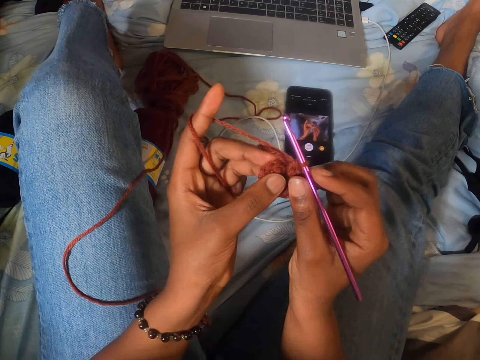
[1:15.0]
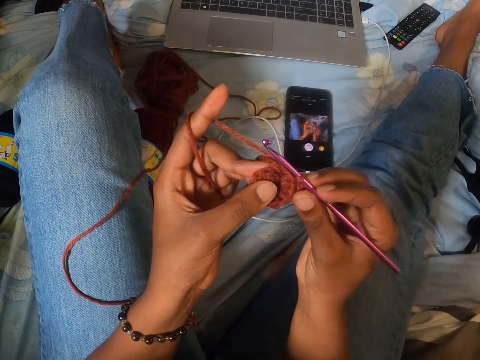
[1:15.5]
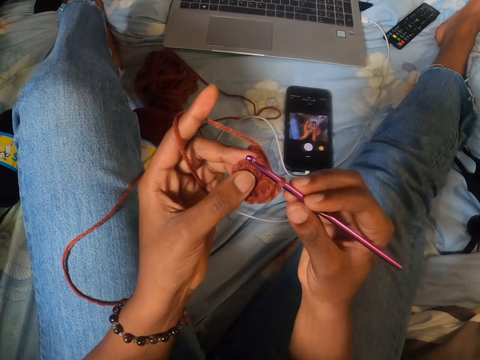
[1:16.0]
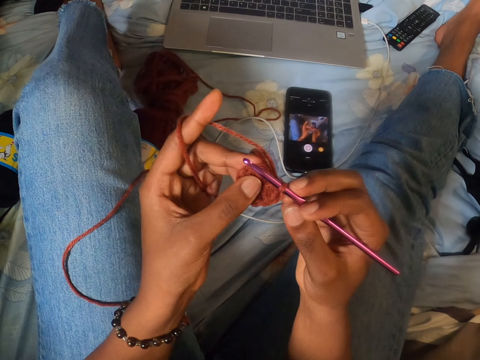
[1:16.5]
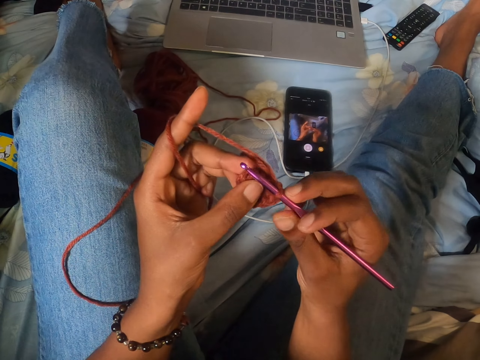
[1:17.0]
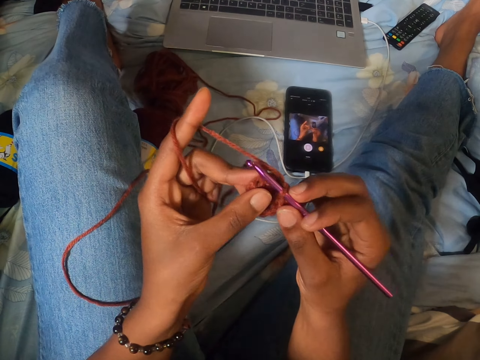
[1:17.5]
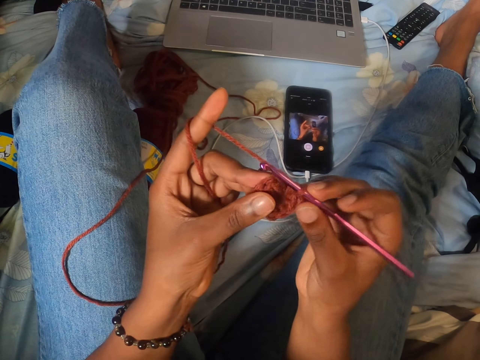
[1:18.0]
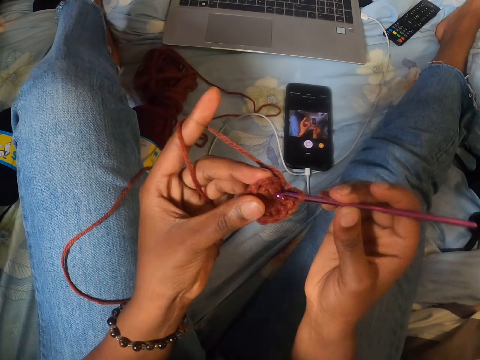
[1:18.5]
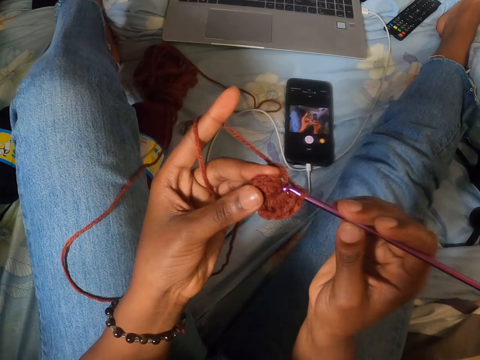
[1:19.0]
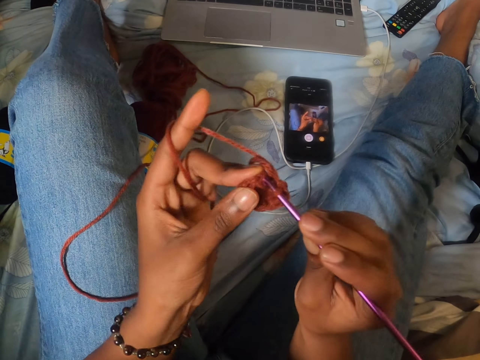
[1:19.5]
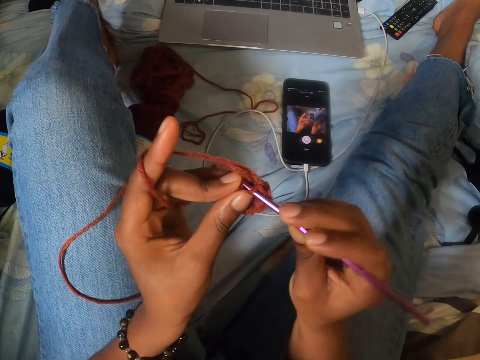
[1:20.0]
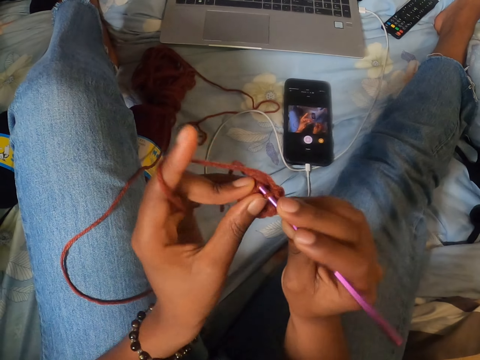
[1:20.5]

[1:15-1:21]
The camera wearer knits fabric of yarn with a crochet.

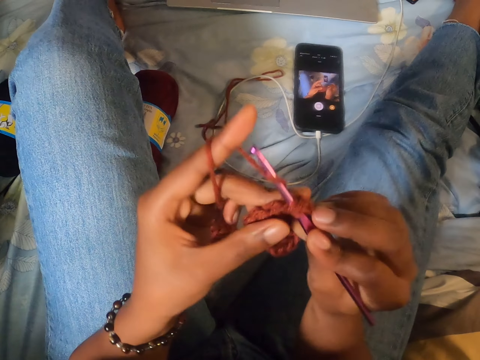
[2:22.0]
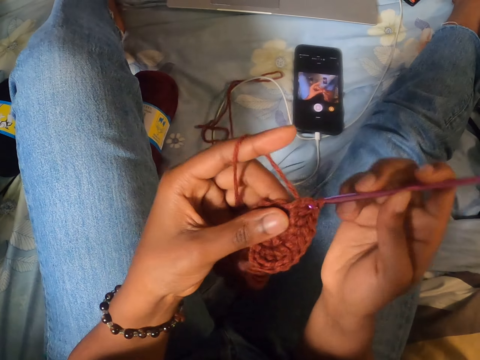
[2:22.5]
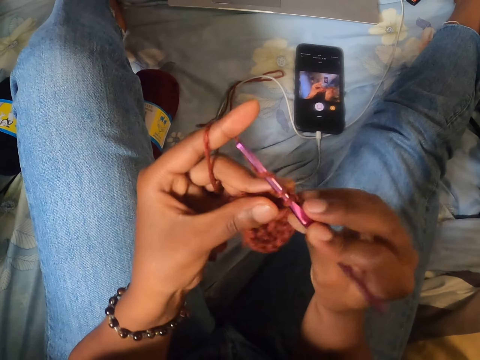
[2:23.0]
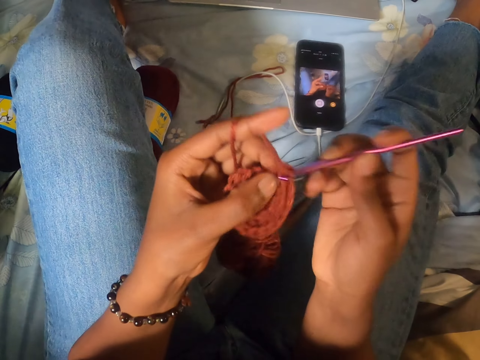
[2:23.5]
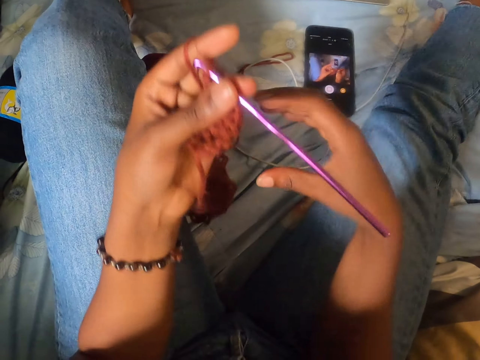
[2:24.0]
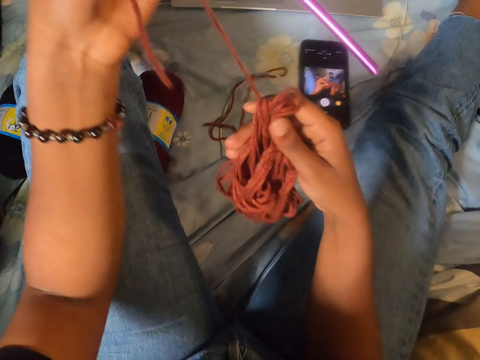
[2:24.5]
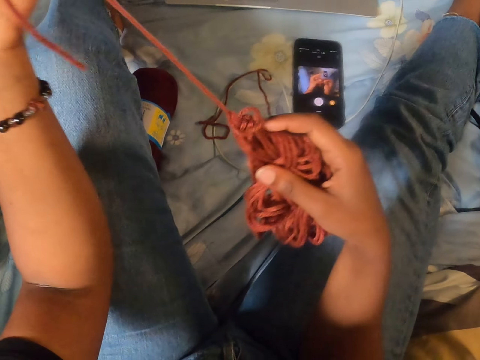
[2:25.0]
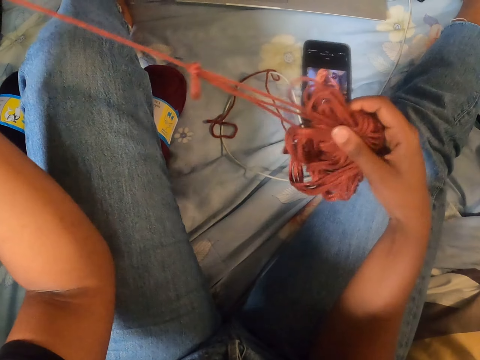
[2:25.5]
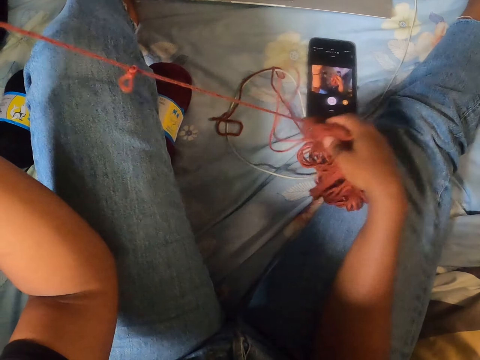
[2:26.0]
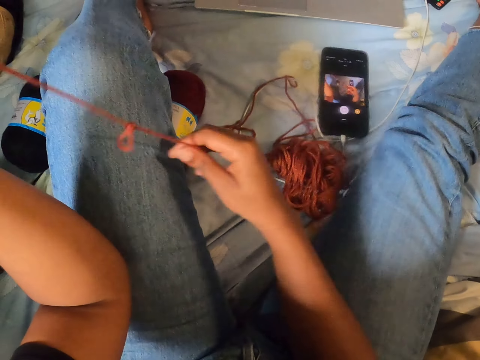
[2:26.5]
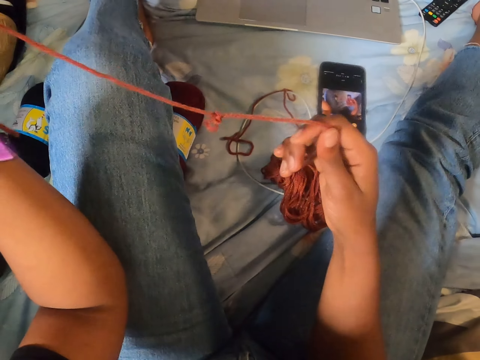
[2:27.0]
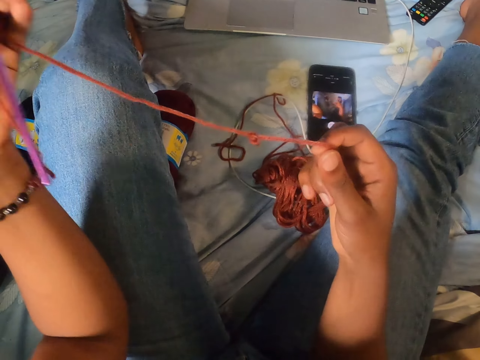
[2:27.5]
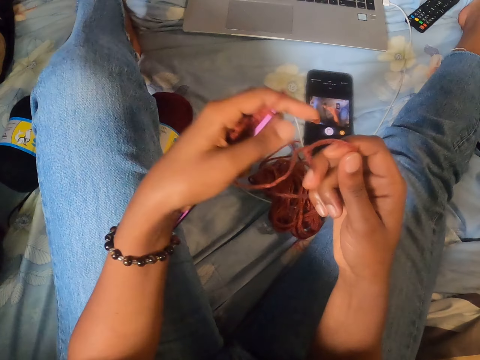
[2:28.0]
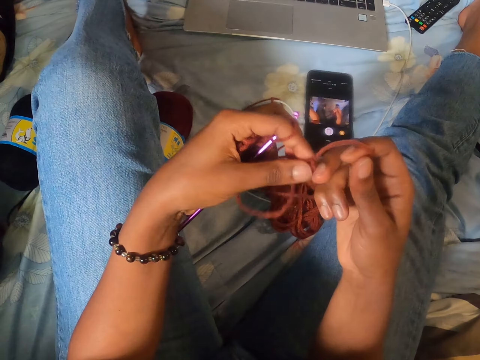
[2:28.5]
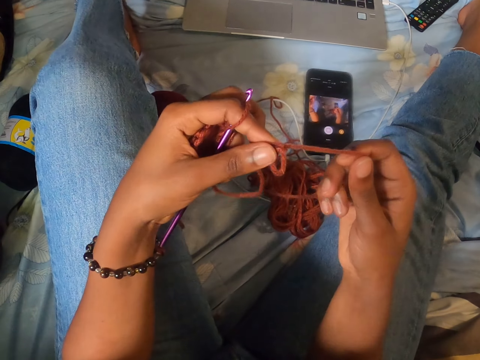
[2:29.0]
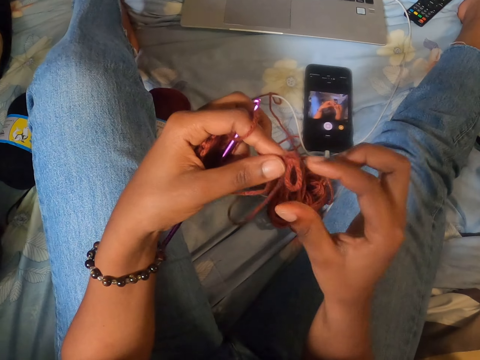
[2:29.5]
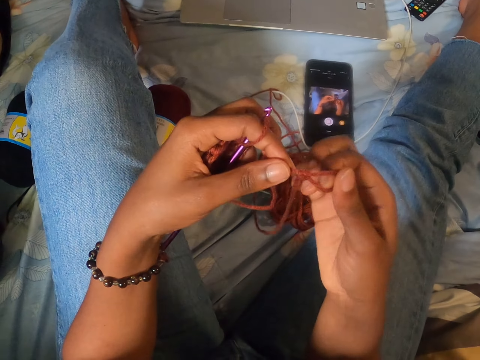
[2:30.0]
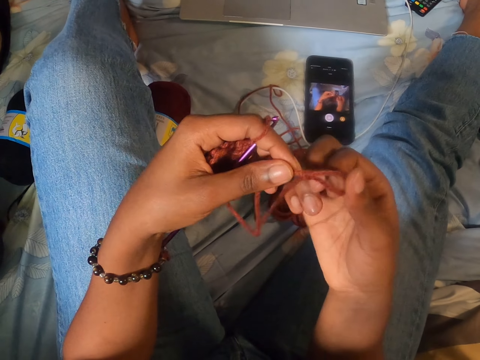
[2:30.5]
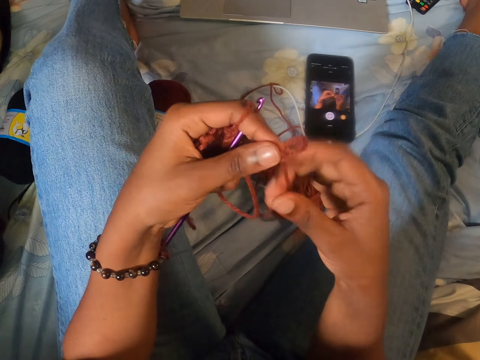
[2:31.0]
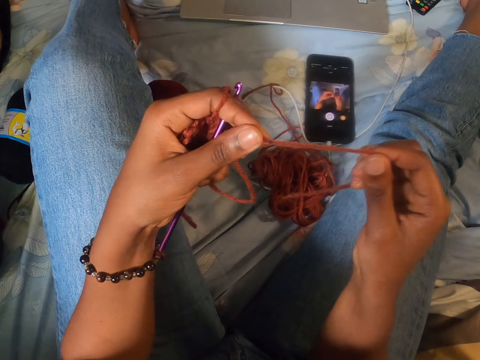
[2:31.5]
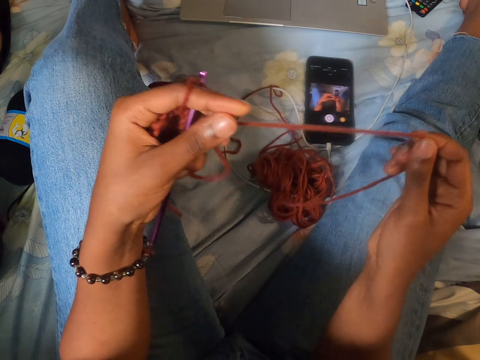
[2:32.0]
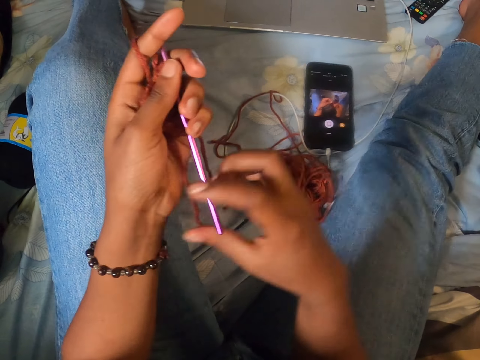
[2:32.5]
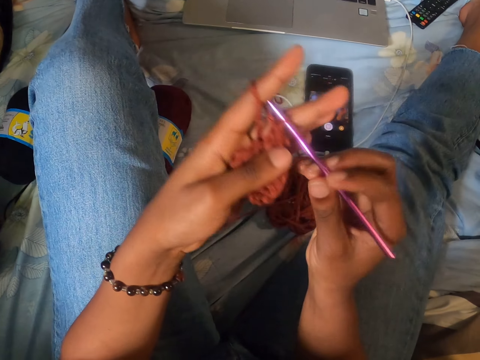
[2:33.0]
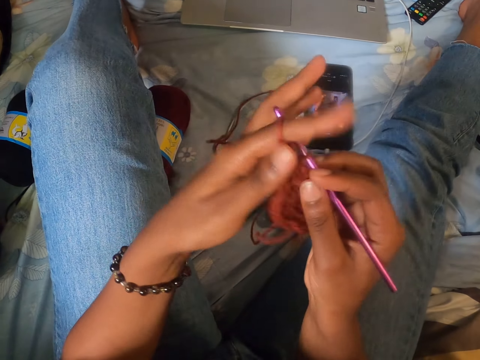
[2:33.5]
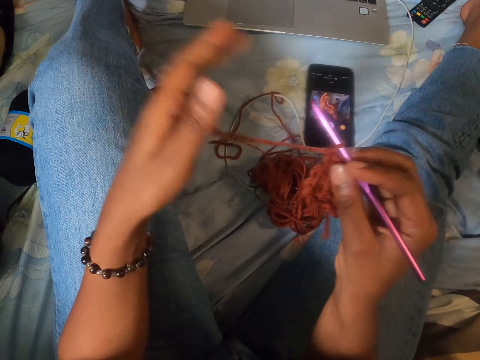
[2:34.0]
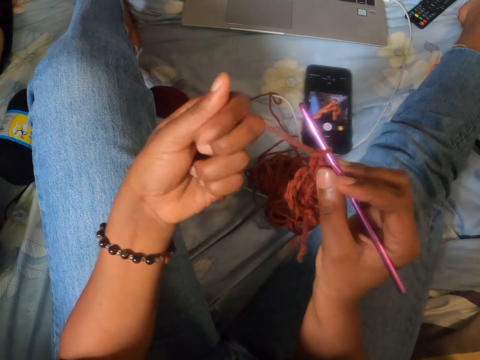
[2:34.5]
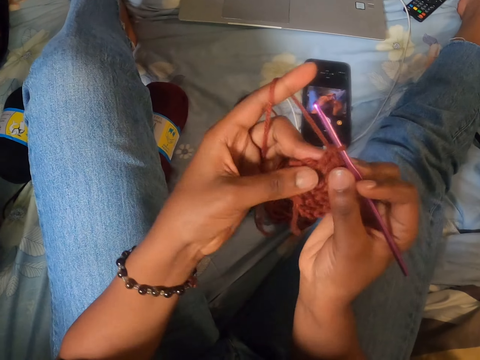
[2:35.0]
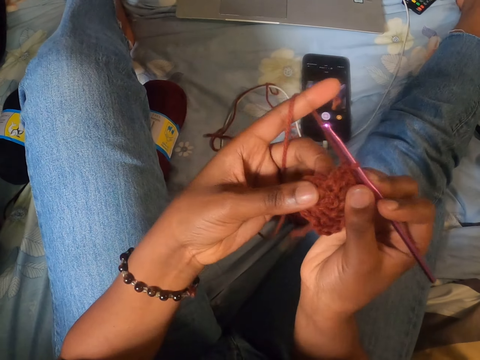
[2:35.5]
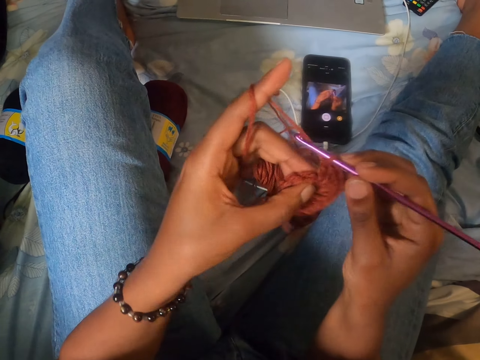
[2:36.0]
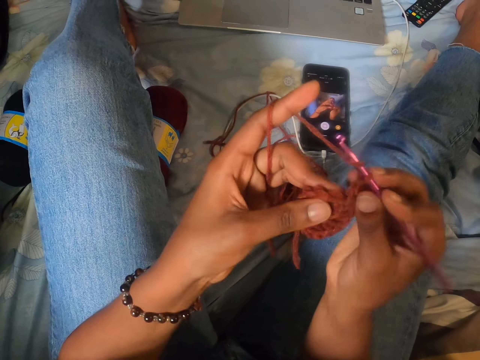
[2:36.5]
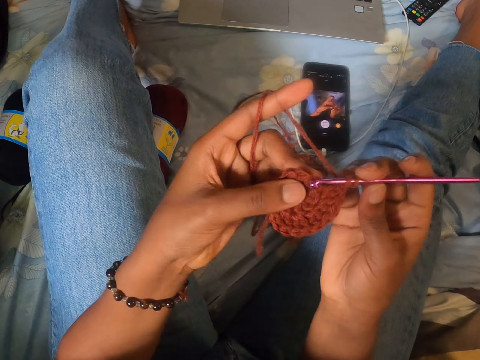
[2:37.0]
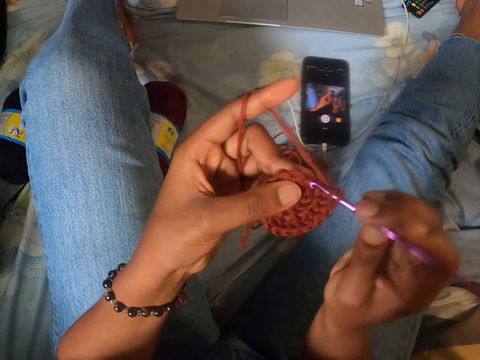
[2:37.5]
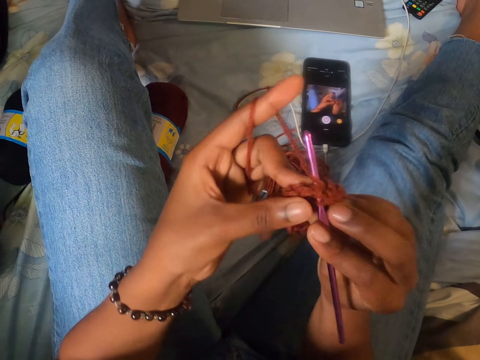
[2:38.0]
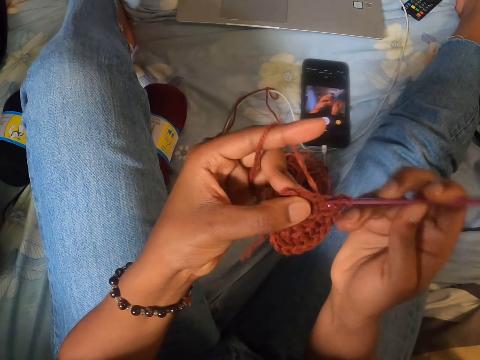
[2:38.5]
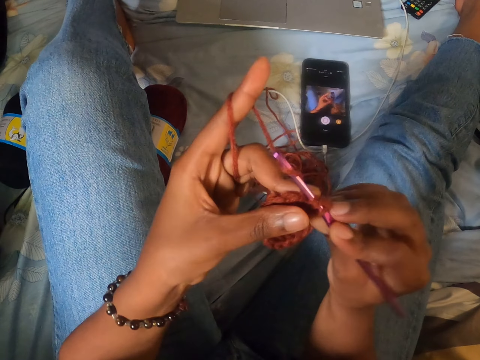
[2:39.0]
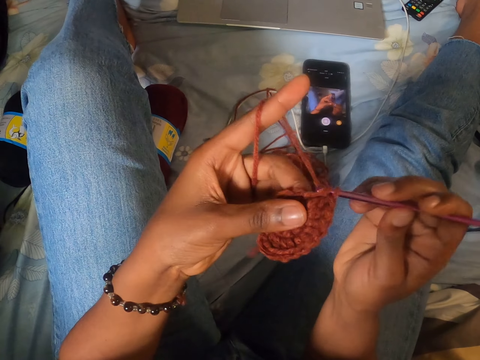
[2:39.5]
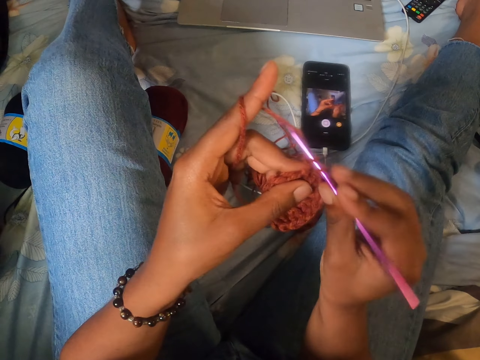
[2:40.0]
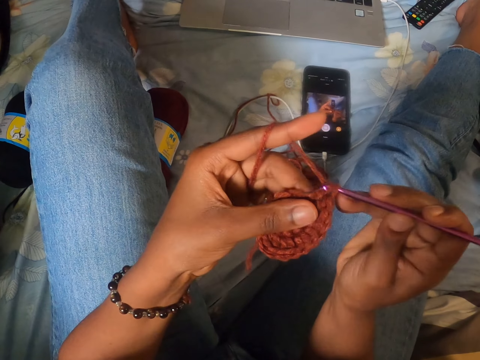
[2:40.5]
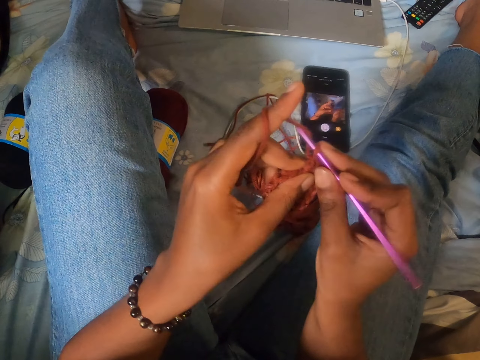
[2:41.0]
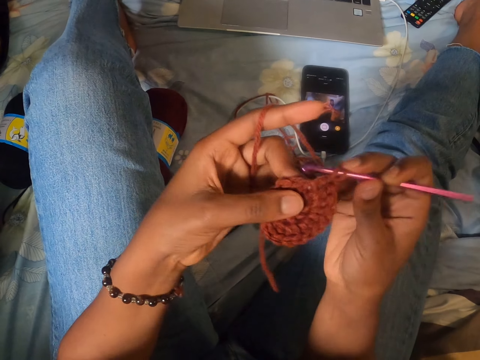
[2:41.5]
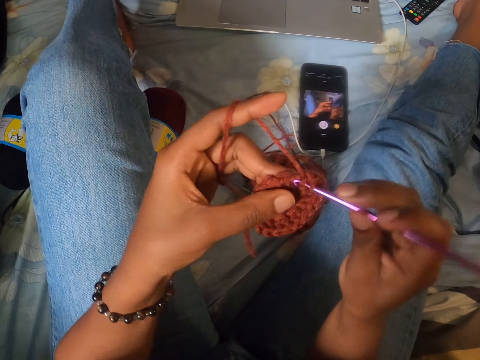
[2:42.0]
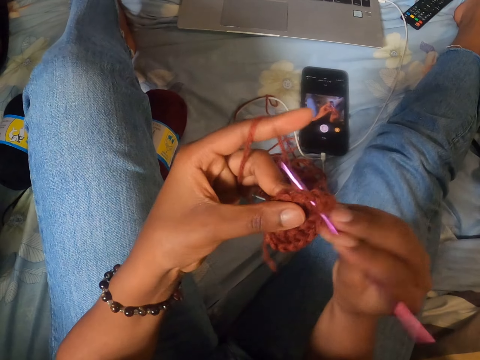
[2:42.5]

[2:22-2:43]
The camera wearer aligns the yarn. She passes the crochet hook from her left hand to her right hand. She untangles the yarn of wool with her right hand. She untangles the yarn of wool with both hands. She passes the crochet hook from her left hand to her right hand. She knits fabric of yarn with a crochet with her right hand.
